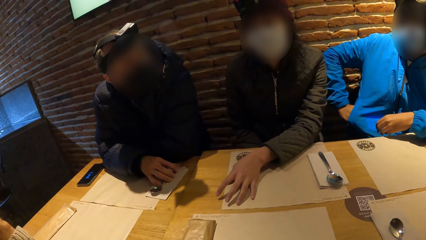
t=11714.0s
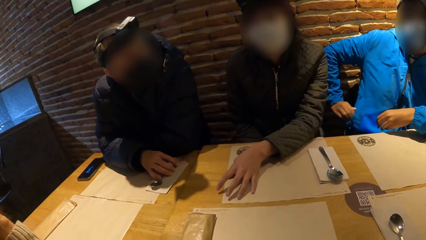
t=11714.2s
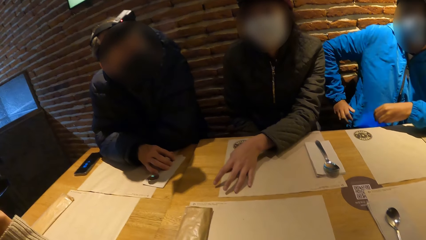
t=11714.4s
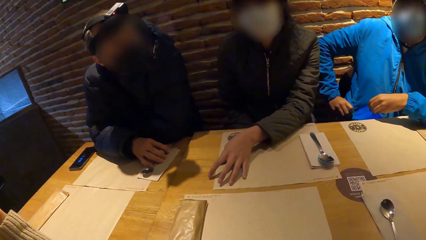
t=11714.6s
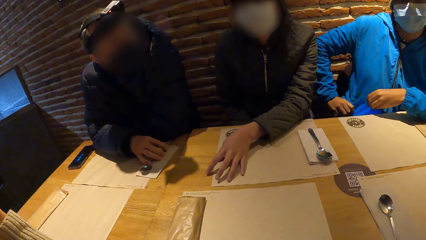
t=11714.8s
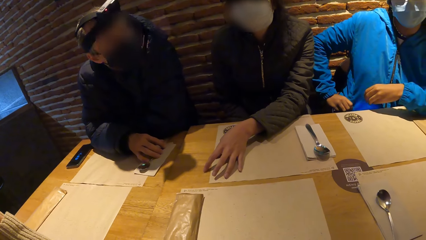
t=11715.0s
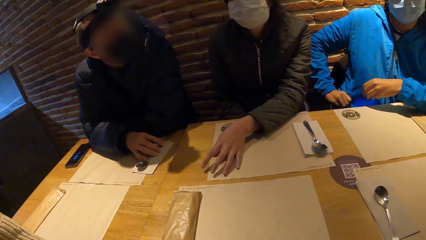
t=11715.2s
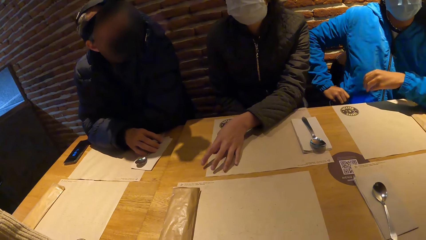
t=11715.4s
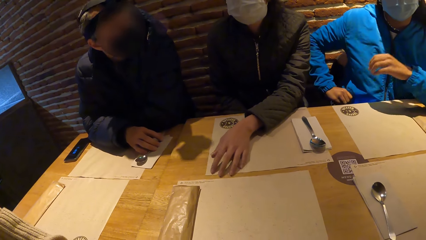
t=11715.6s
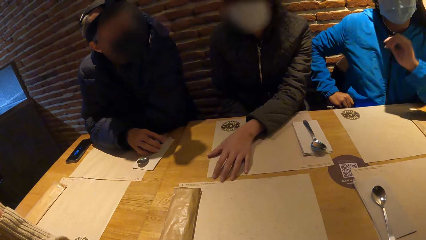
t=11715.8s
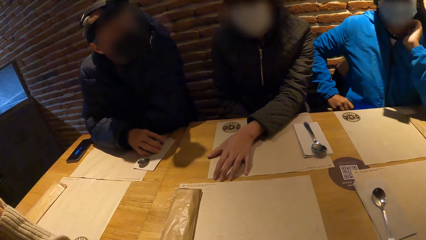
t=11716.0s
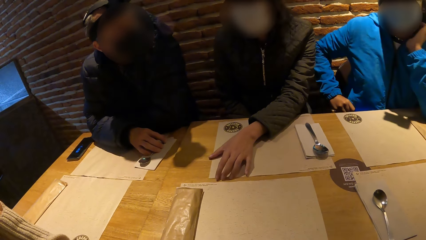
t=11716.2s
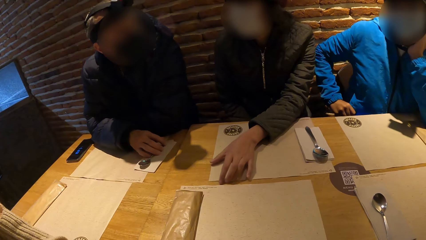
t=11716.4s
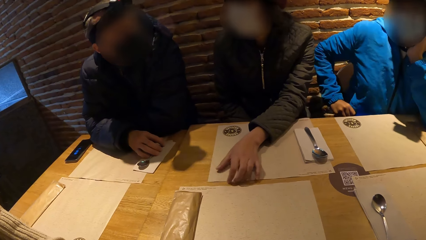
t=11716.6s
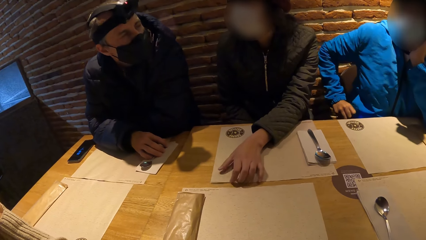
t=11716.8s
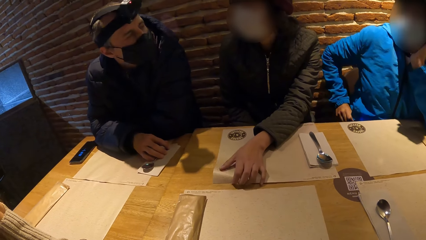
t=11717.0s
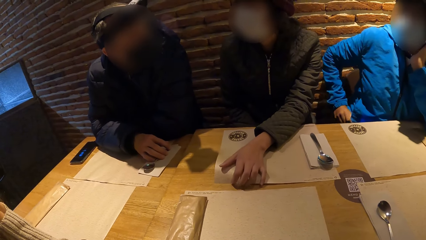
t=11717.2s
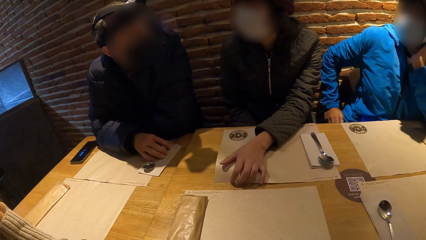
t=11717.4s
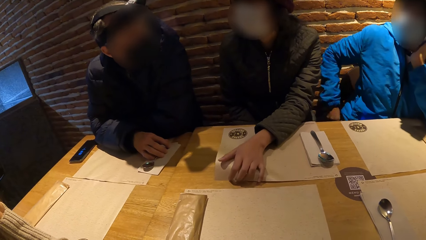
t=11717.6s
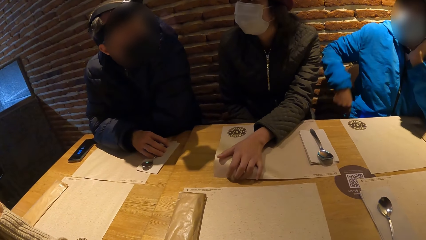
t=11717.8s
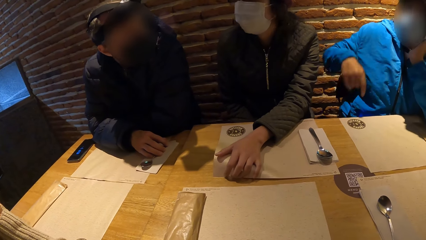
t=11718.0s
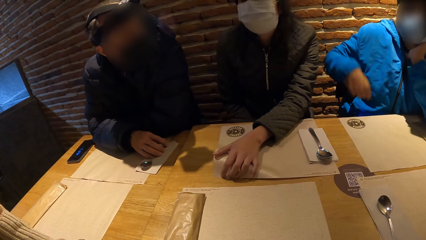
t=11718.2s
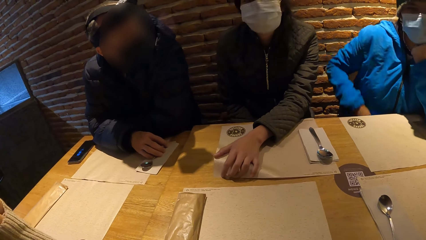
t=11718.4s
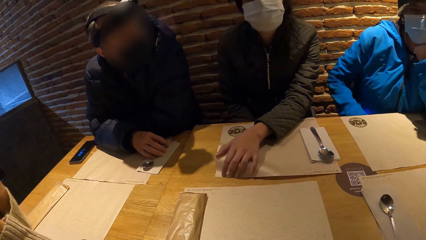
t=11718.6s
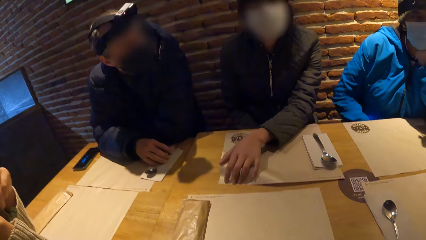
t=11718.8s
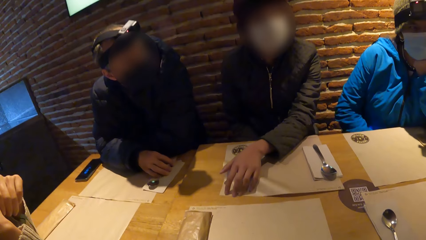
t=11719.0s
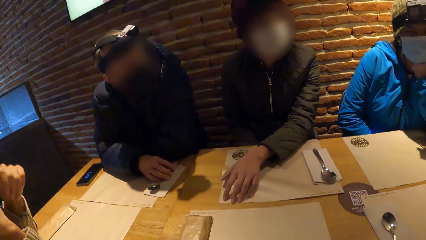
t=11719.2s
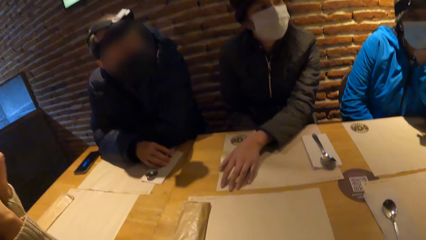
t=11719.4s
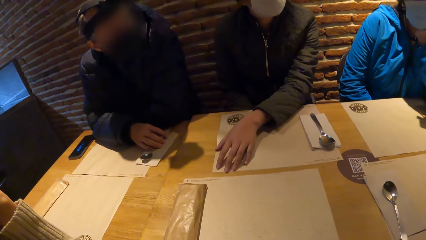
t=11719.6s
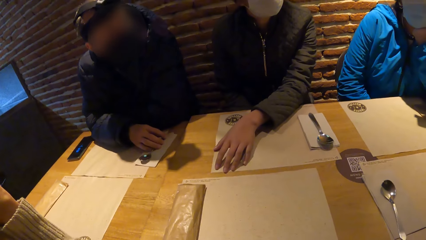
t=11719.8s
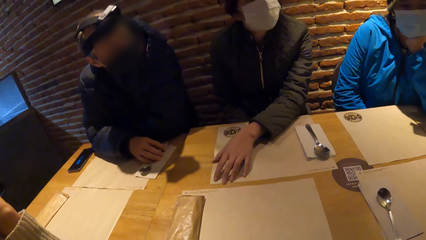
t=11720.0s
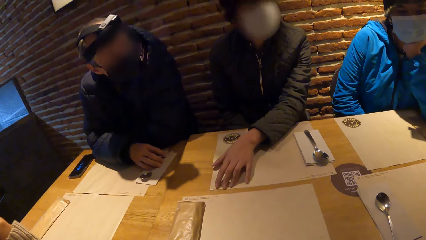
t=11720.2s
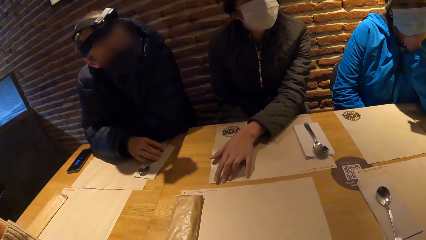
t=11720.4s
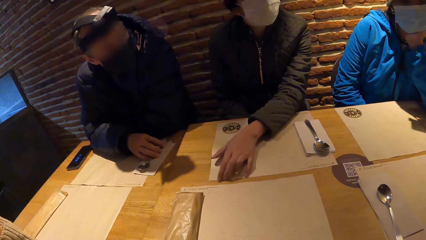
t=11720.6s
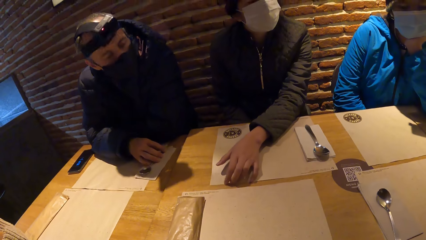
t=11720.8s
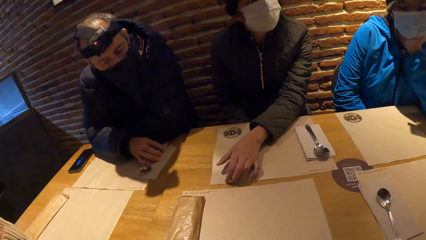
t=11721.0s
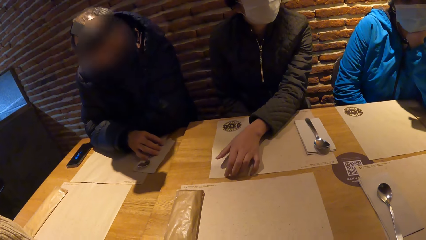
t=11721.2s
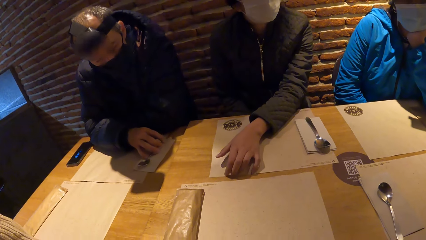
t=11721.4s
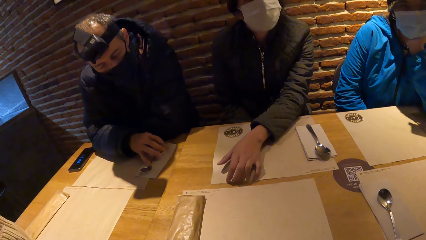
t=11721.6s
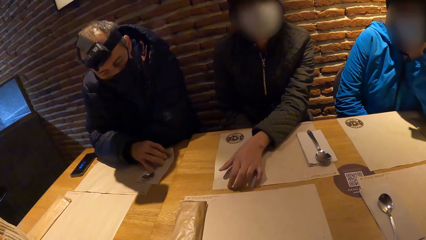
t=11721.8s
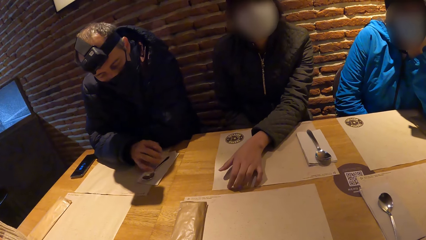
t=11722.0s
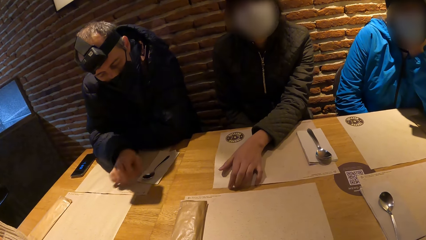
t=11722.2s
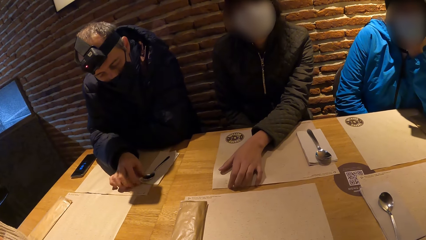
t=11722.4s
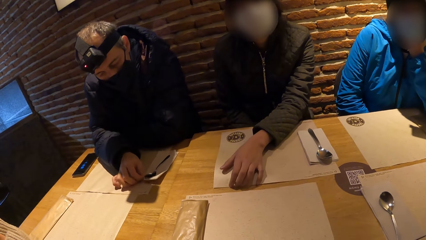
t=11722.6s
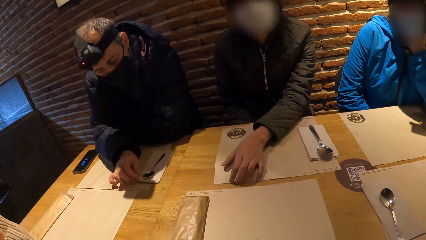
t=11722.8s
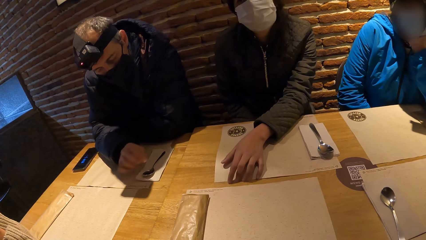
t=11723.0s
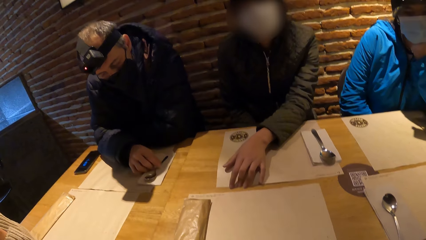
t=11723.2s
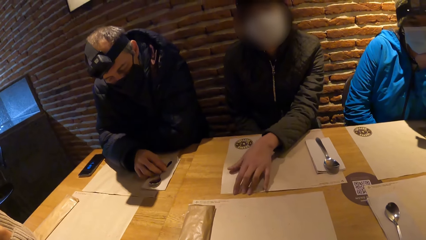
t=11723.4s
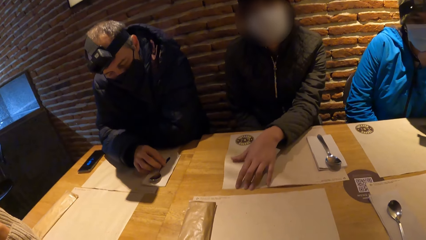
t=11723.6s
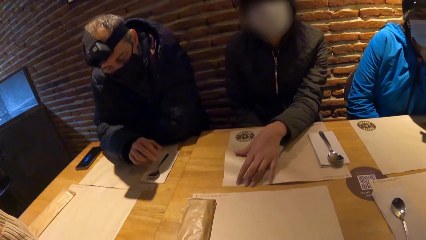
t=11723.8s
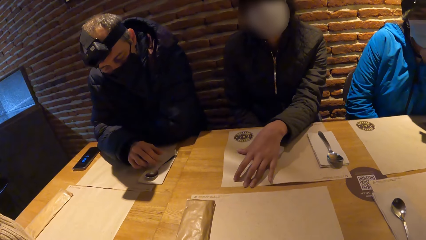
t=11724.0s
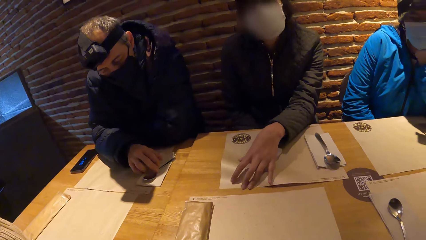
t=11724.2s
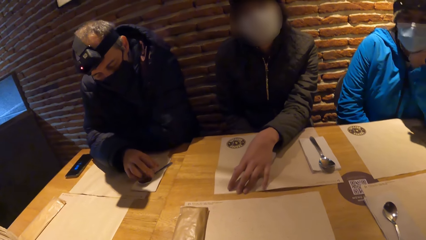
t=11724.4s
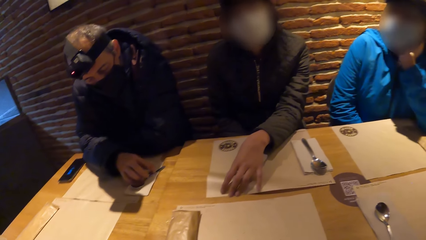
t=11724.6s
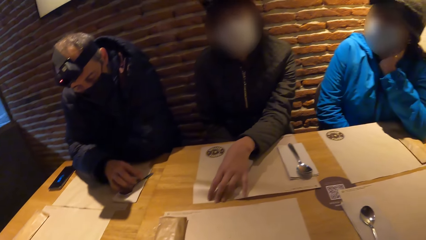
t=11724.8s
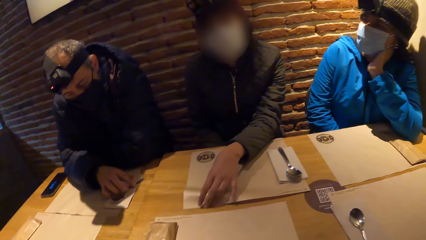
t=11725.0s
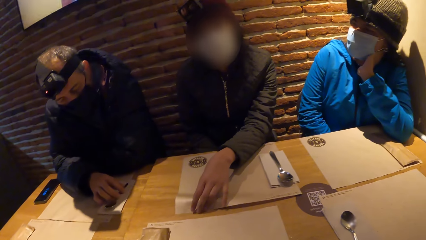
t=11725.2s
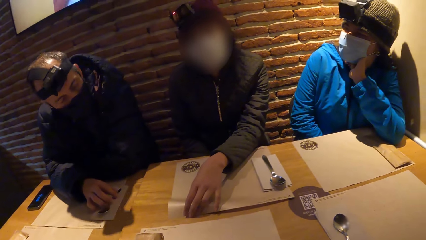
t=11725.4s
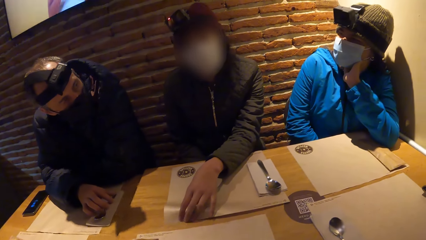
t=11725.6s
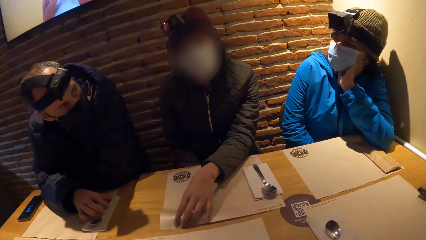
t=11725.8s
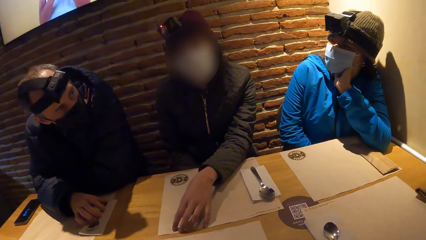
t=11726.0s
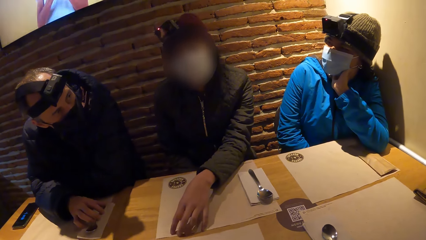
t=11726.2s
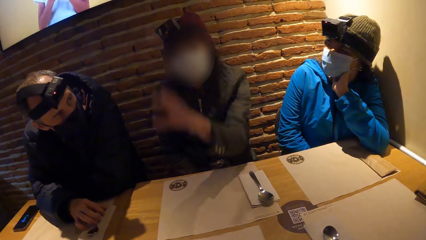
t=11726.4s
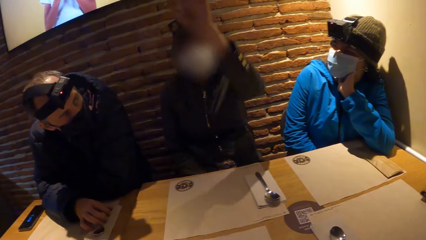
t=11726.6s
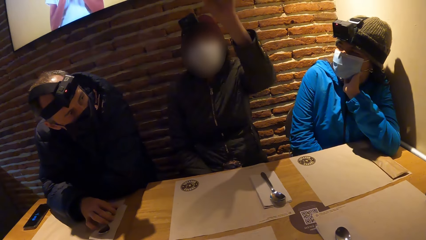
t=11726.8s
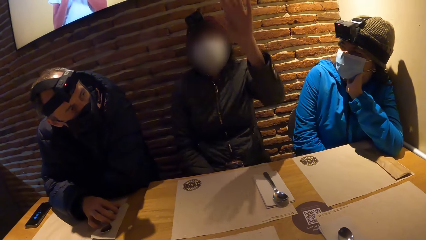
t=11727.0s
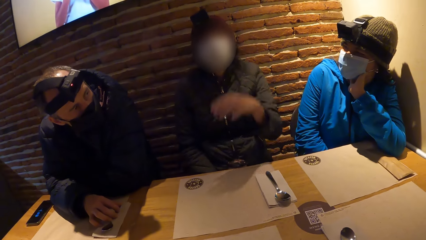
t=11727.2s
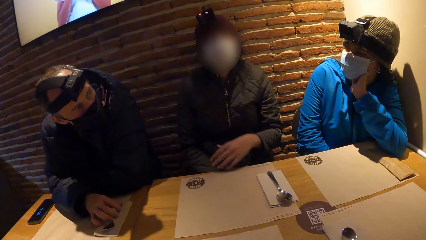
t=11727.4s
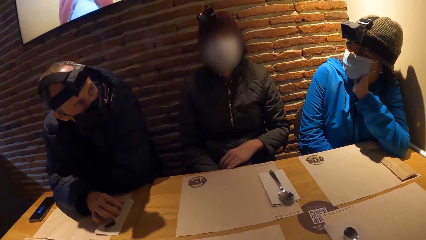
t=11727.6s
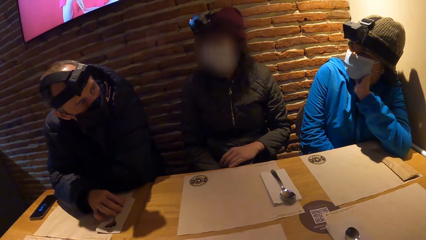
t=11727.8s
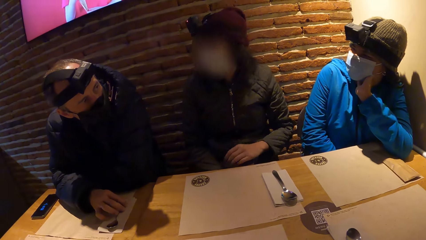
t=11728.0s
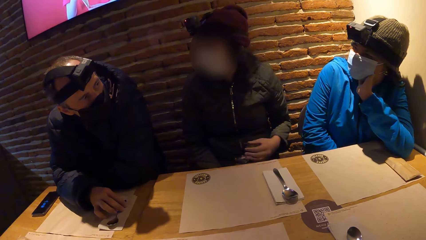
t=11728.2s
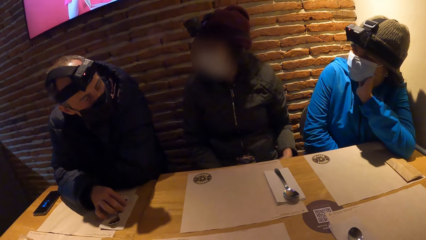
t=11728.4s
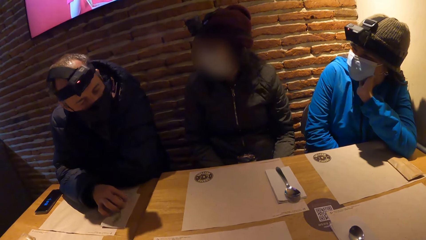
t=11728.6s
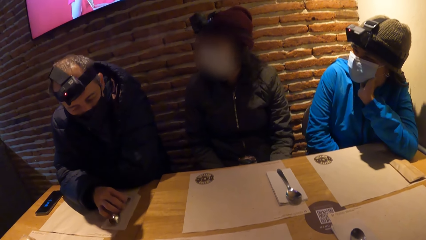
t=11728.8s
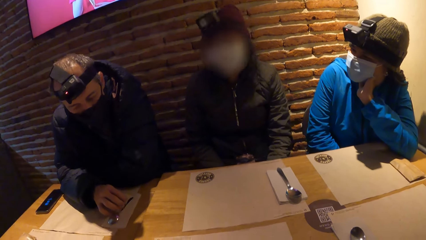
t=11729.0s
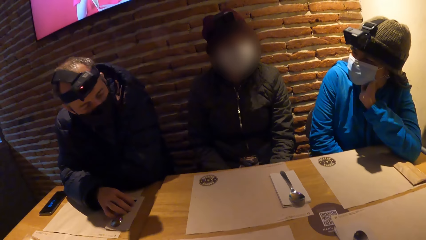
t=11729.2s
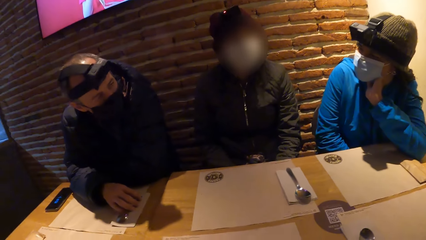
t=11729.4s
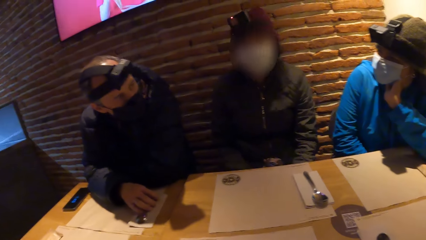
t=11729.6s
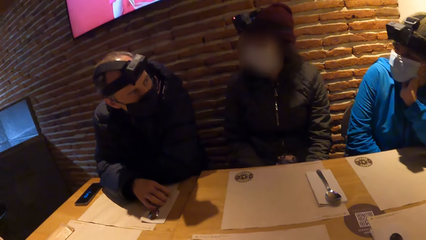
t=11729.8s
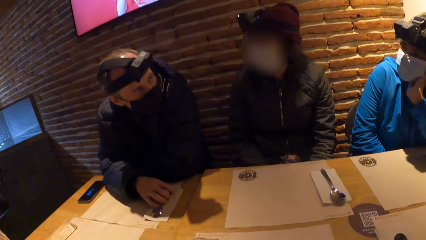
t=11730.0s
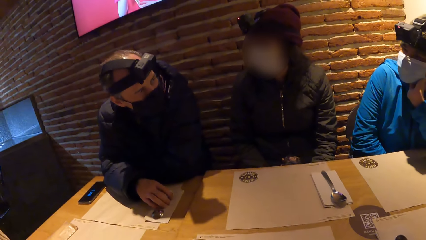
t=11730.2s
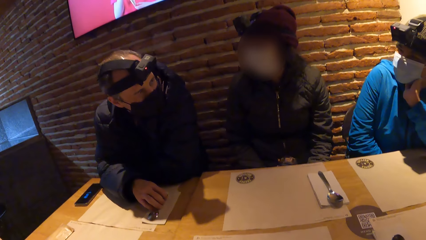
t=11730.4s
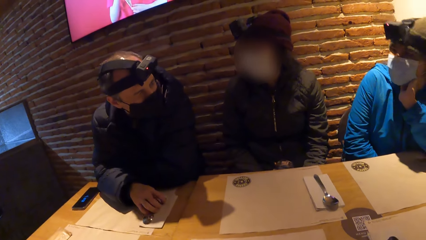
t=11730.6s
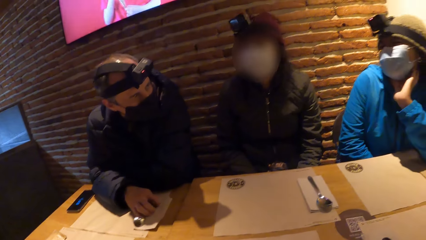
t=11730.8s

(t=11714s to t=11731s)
A woman plays with a table cloth on the table with her left hand. A person moves the hand to the neck. Another woman places her left hand on her chin on the table. Another person moves the paper on the table. A third person moves the hand to the face. A man plays with a tissue paper on the table with his right hand. The man moves the paper on the table. He plays with the spoon on the table with his right hand. The second person moves the hand up. The first woman interacts with an attendant. The second person moves the hand to the thigh and looks side by side.
